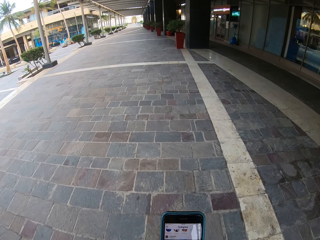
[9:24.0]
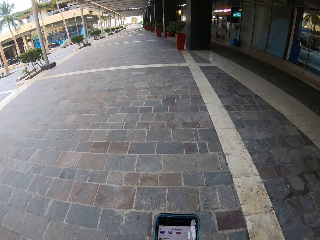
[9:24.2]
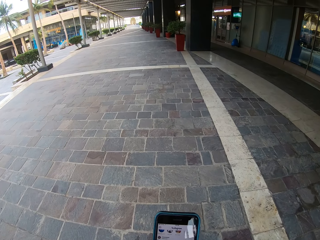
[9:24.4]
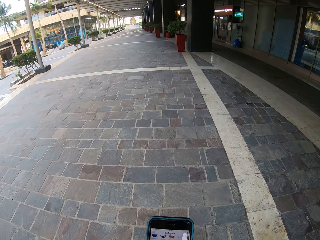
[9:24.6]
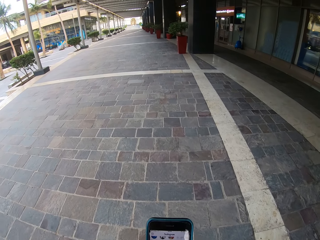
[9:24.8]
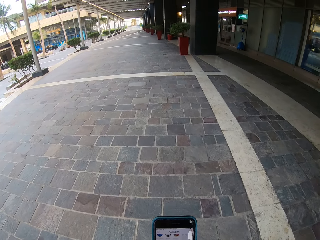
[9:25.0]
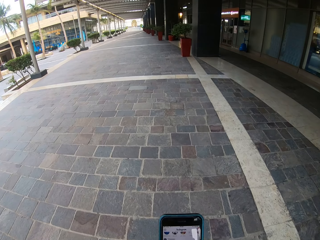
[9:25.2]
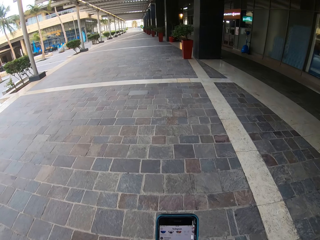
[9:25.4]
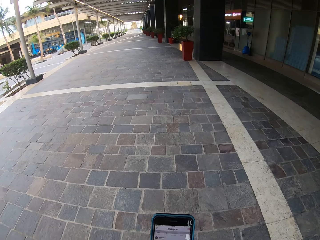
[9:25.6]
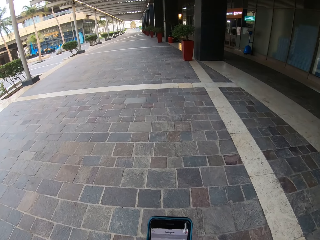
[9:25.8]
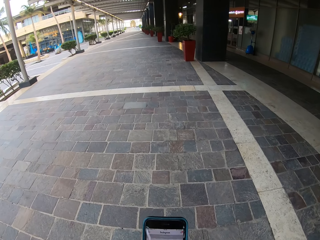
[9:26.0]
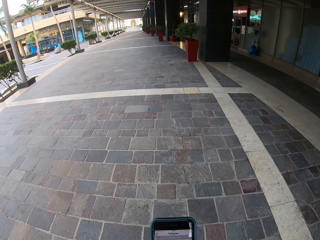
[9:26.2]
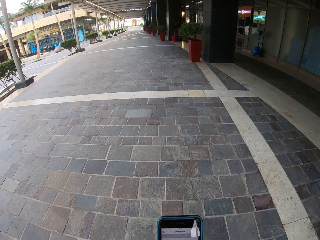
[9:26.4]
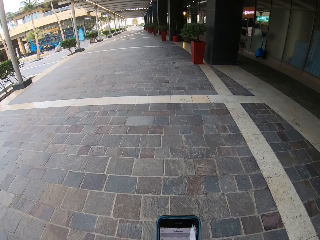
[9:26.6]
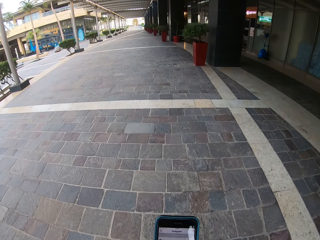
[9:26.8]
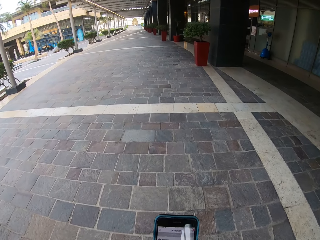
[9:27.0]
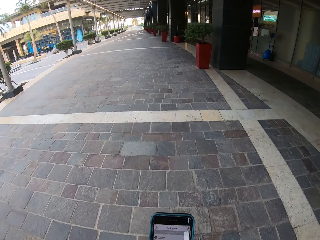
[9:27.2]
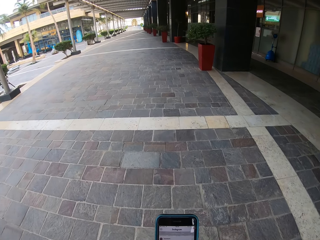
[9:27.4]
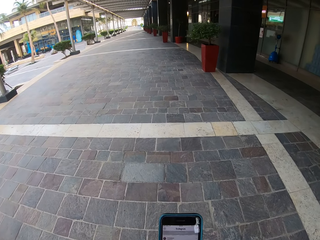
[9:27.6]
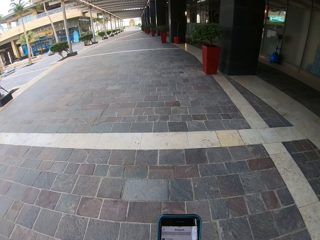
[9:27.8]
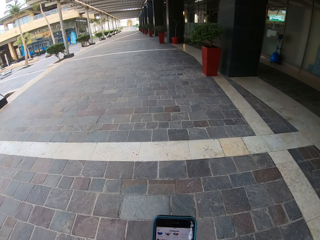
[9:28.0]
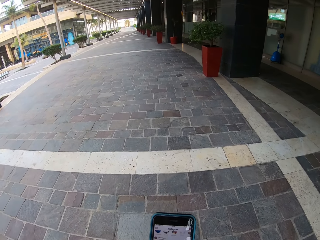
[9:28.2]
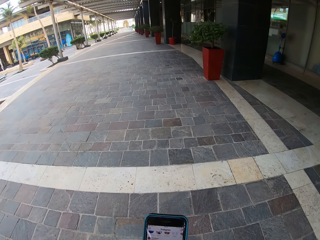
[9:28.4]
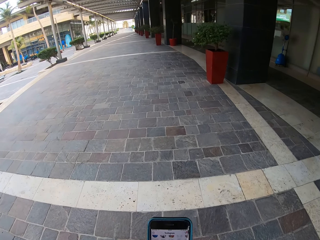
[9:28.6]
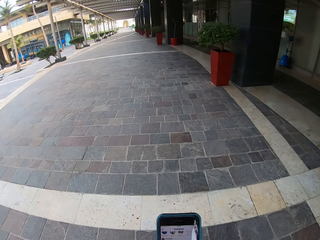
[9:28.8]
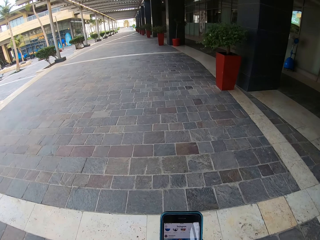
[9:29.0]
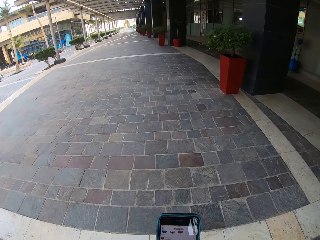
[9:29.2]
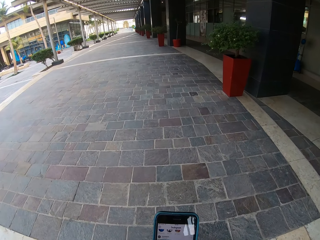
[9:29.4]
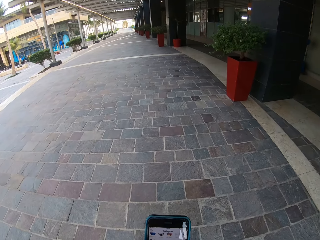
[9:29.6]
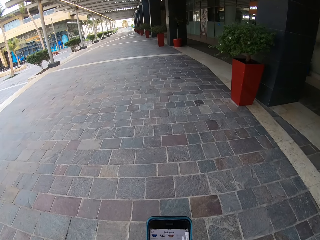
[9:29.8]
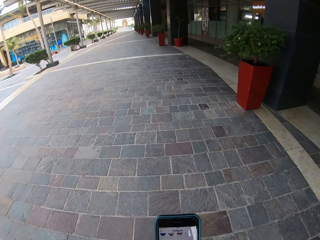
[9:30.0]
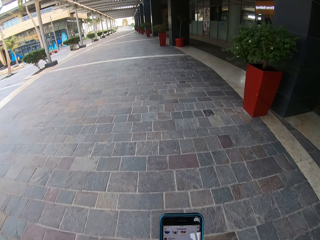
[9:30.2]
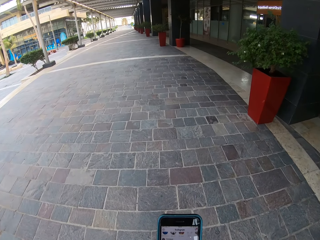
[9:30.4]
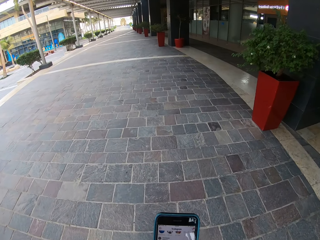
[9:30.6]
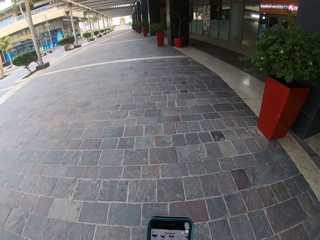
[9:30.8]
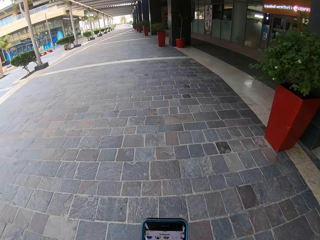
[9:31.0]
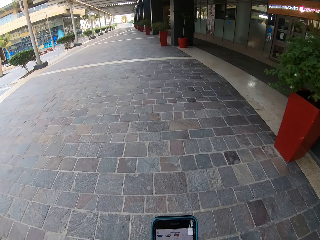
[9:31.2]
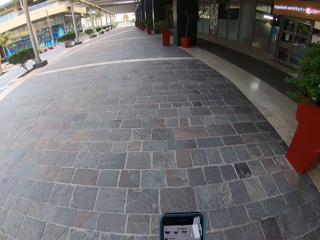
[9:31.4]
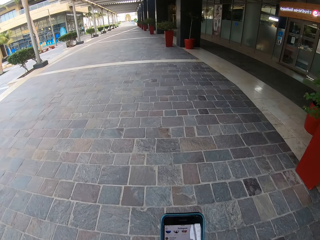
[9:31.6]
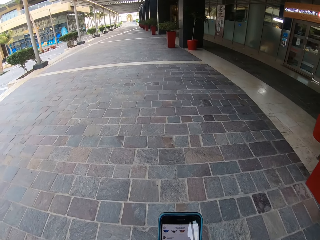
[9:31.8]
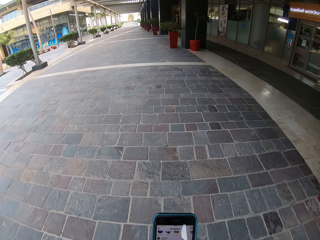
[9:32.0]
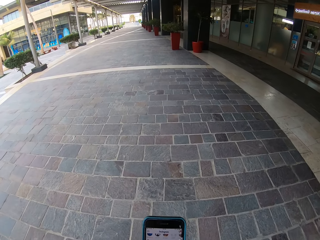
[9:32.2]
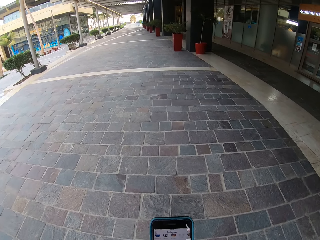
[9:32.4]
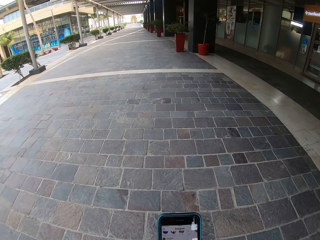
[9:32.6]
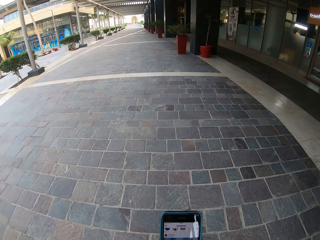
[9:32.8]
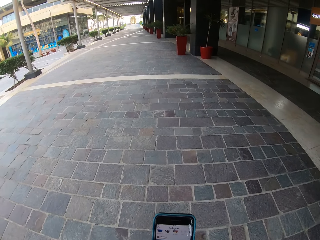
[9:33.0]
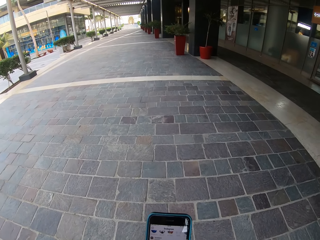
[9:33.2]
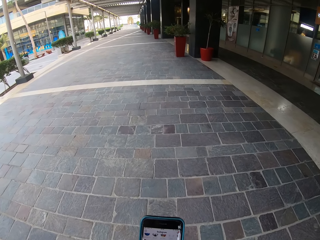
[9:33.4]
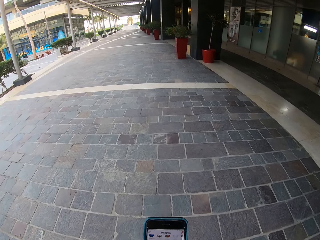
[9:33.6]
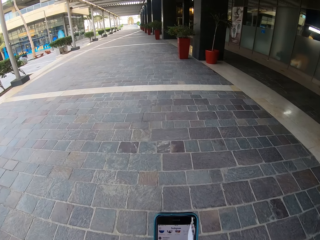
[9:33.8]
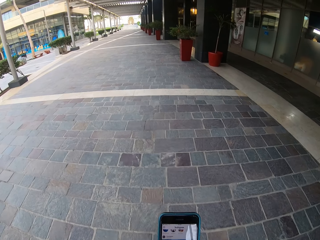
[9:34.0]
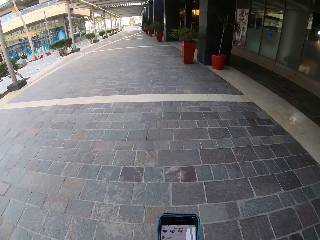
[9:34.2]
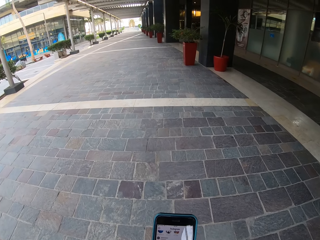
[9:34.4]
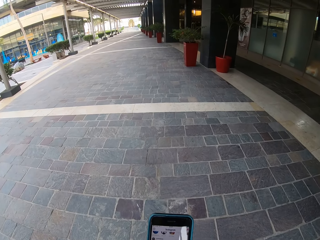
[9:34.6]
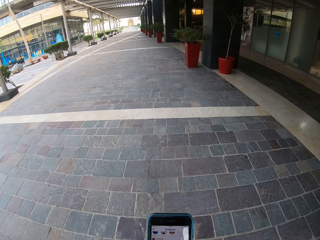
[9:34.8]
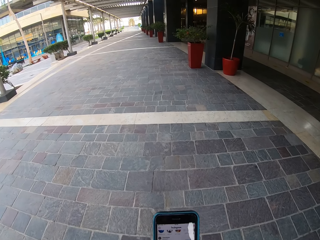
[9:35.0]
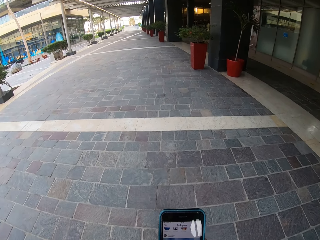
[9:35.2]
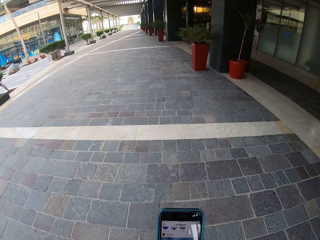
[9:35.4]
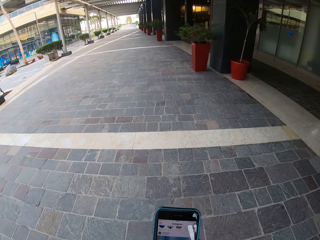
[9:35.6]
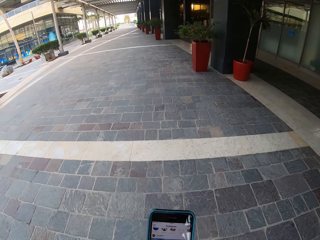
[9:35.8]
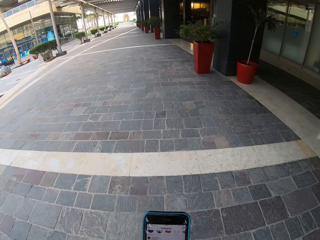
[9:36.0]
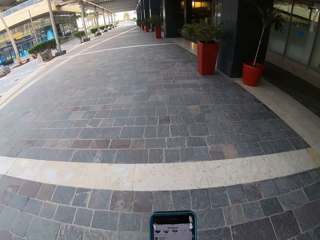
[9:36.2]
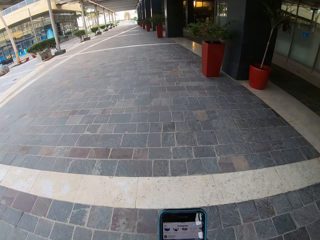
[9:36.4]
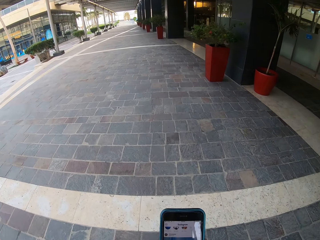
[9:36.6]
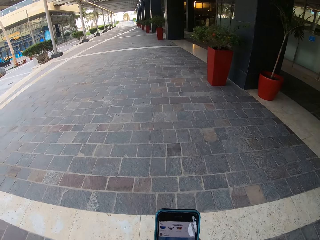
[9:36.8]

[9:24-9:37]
The camera wearer walks around. They scroll the phone. They walk around. They scroll the phone.

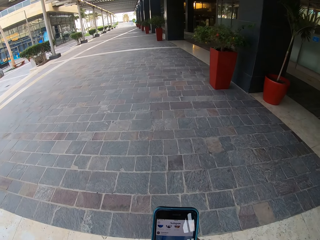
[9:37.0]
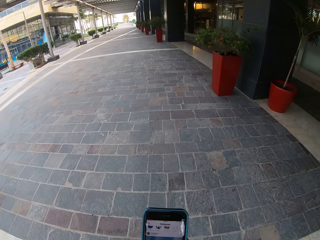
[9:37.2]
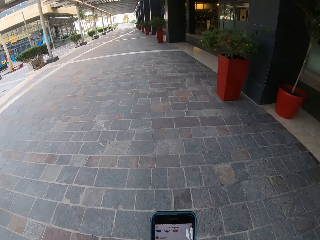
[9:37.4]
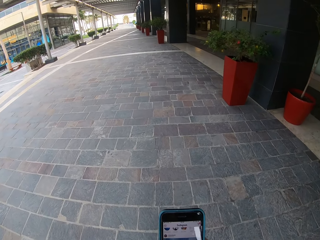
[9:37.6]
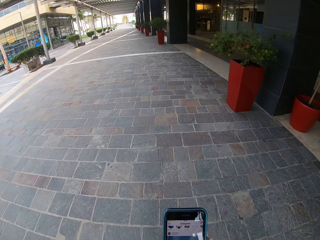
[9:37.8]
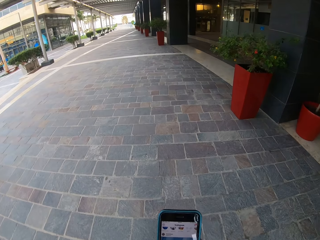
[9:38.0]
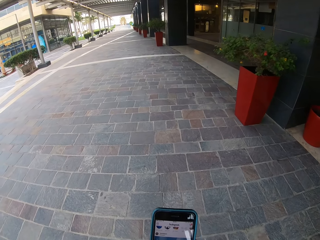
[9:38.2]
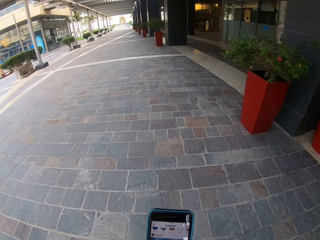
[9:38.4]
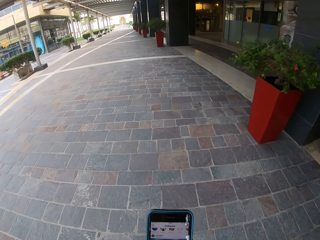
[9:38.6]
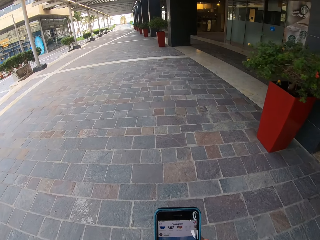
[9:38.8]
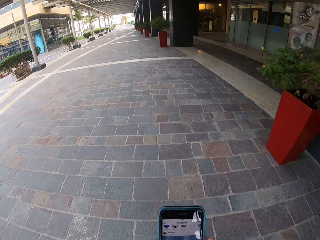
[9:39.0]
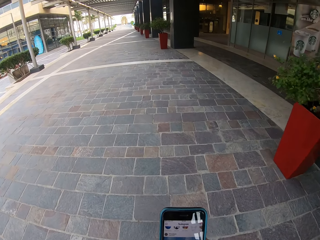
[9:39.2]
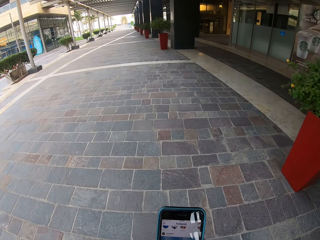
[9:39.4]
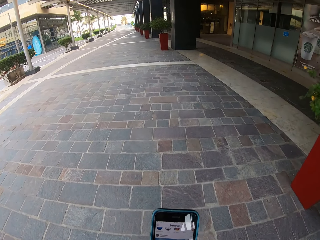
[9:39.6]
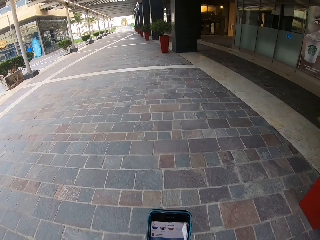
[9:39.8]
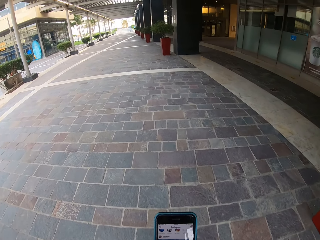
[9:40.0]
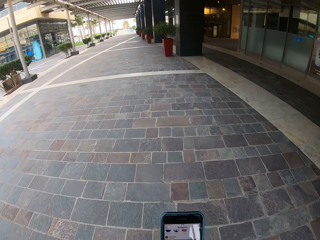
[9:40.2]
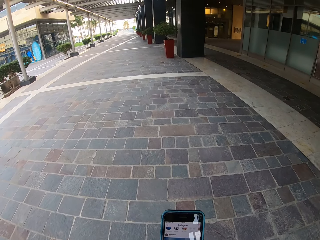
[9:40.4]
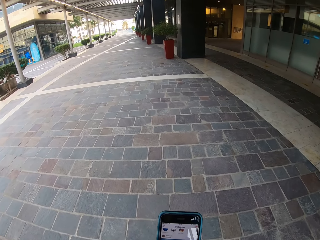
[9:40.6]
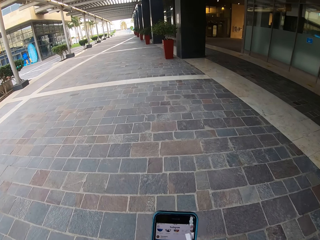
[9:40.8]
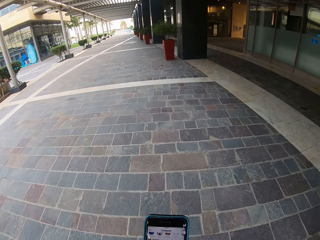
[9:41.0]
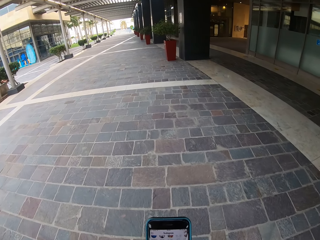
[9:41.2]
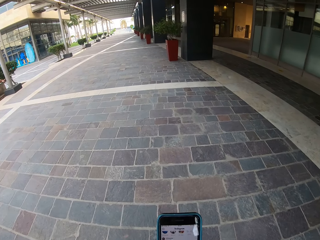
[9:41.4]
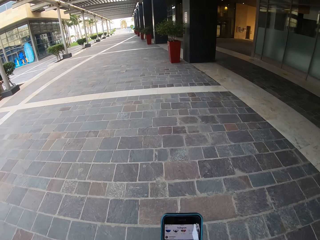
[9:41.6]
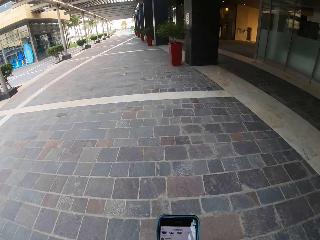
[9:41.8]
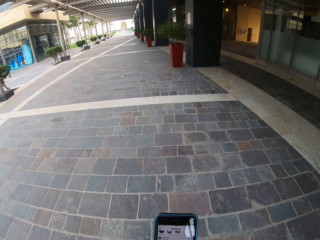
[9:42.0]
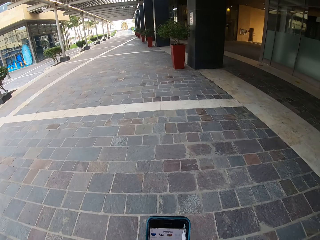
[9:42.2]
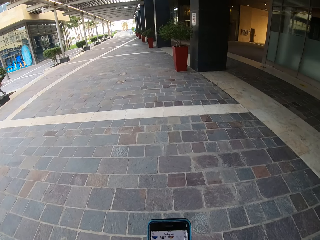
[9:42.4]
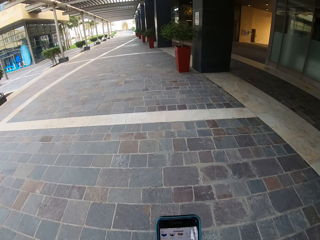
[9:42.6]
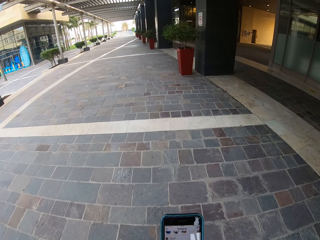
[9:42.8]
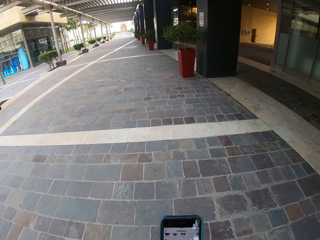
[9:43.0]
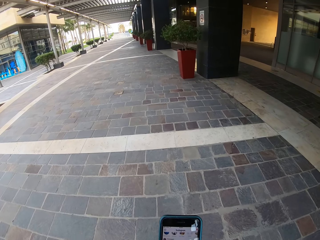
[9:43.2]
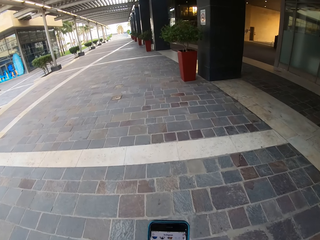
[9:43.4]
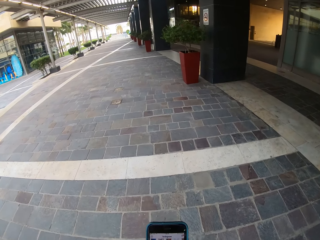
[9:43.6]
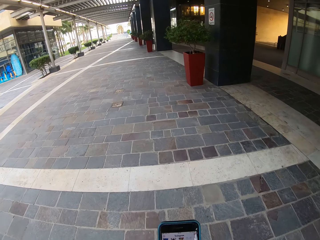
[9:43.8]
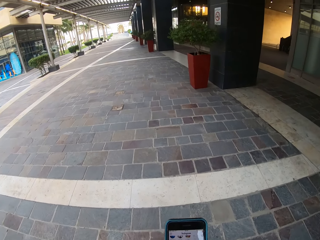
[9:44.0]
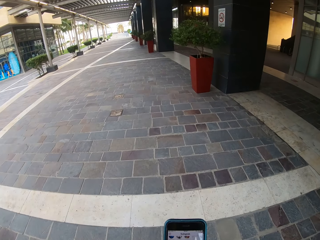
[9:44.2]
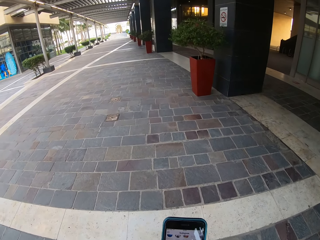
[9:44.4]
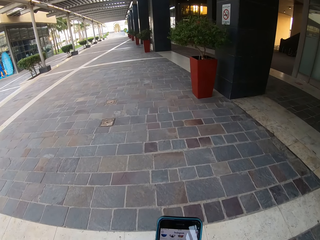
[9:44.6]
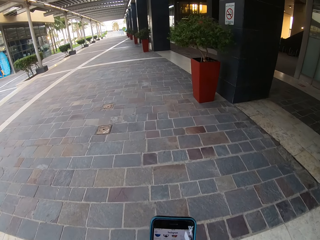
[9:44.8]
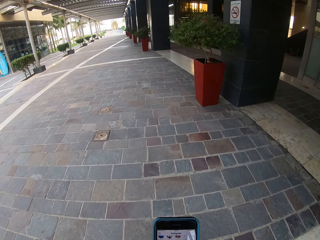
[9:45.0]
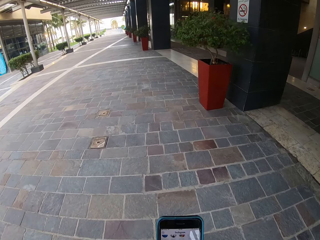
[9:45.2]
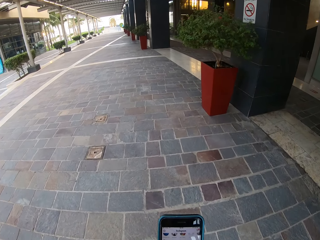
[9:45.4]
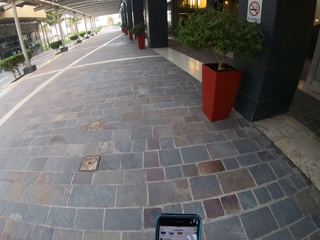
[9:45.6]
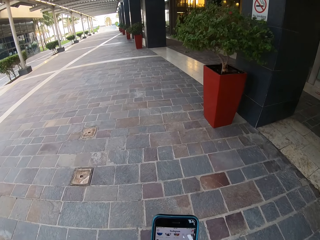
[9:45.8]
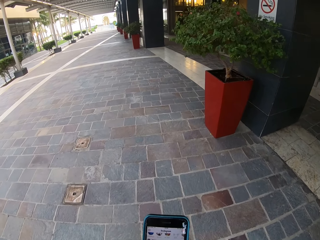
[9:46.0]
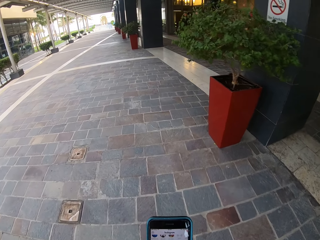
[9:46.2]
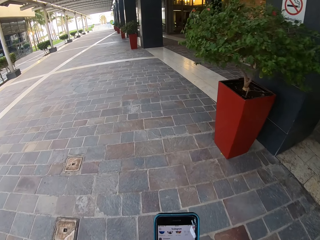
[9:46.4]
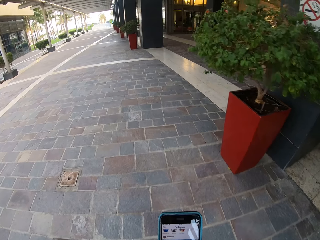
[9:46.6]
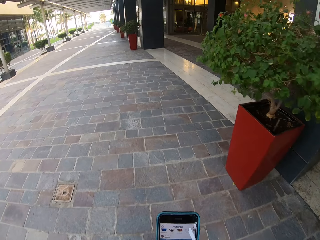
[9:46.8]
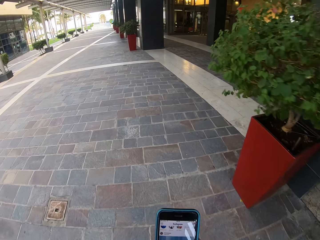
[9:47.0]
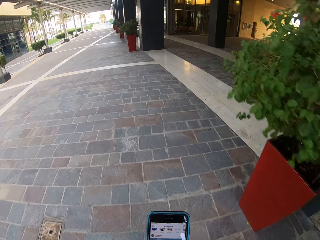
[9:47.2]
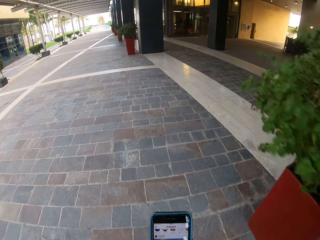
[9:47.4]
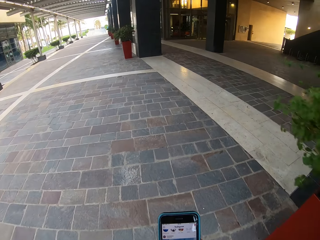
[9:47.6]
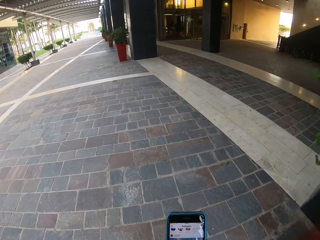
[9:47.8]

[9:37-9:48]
The camera wearer walks around.
